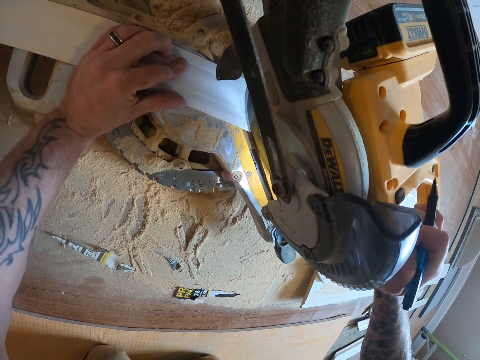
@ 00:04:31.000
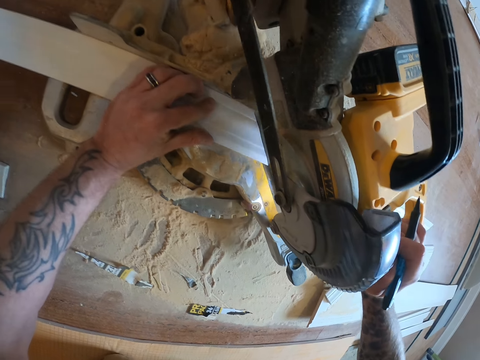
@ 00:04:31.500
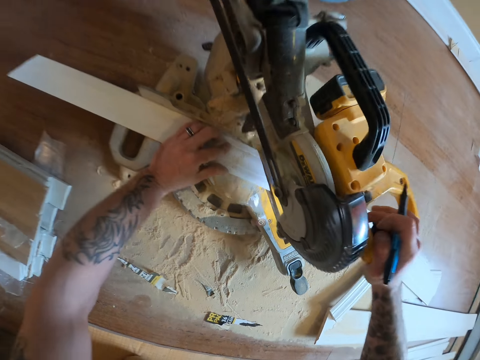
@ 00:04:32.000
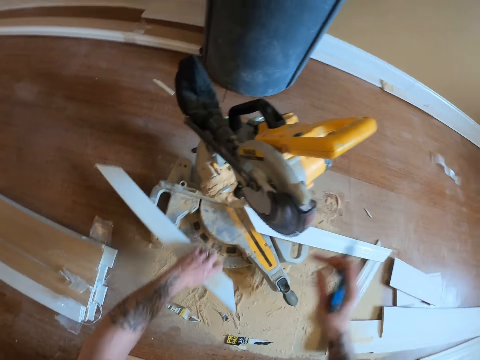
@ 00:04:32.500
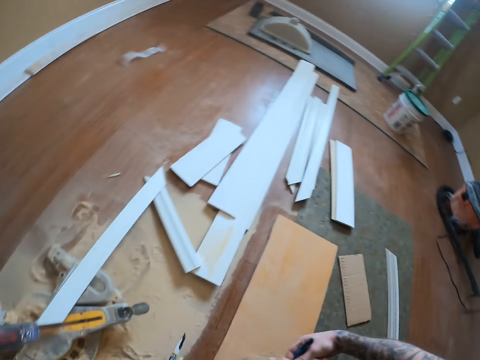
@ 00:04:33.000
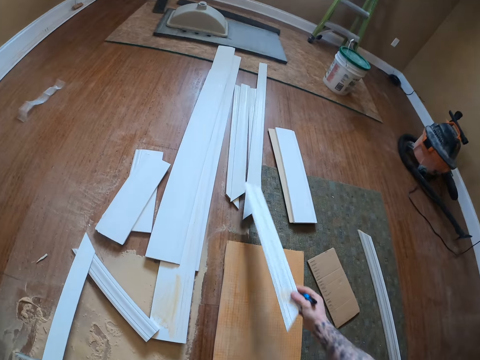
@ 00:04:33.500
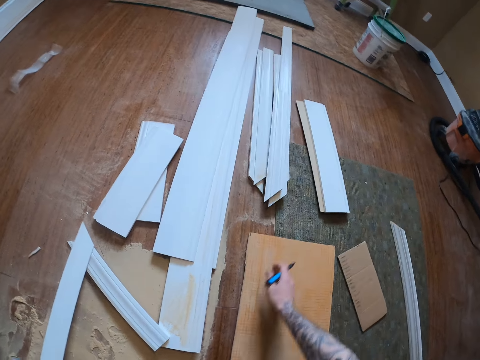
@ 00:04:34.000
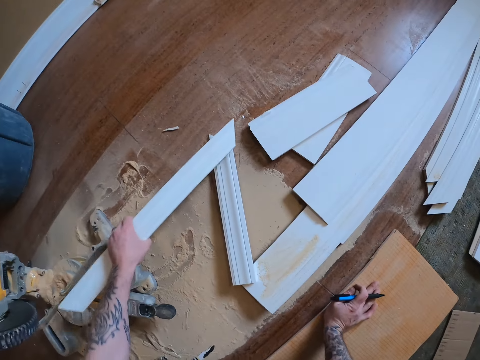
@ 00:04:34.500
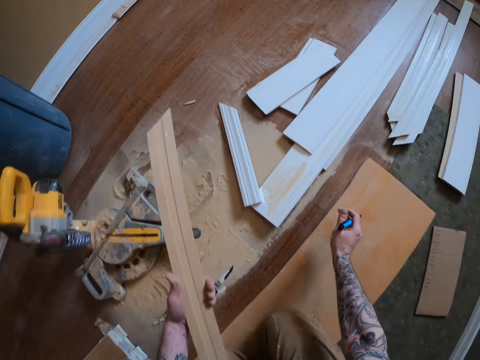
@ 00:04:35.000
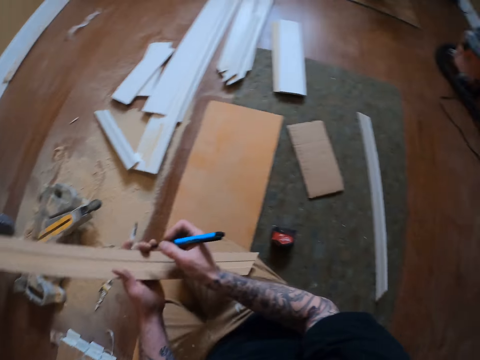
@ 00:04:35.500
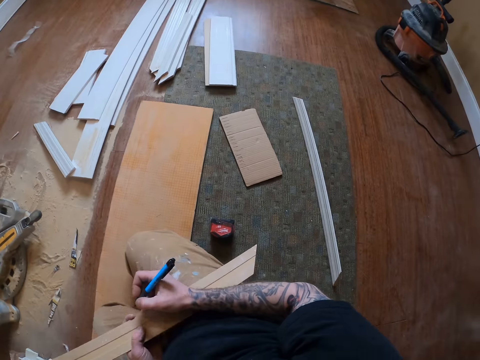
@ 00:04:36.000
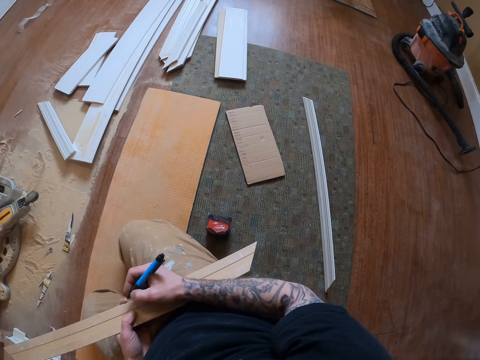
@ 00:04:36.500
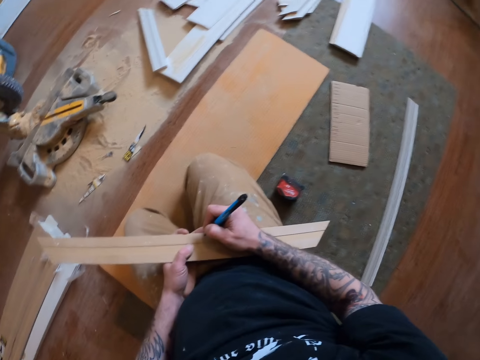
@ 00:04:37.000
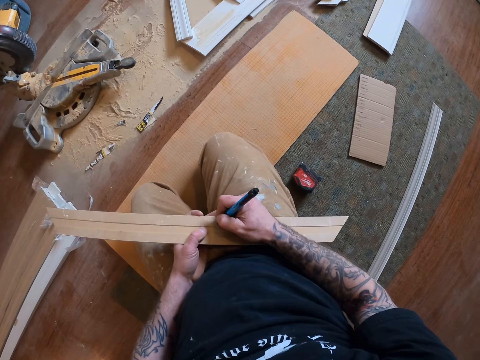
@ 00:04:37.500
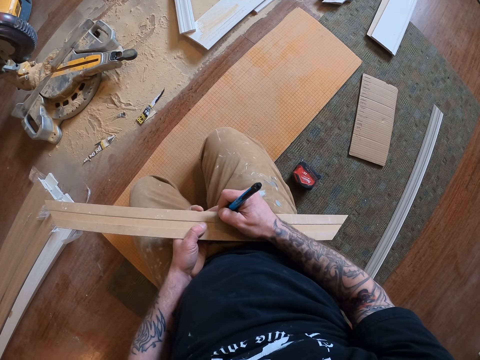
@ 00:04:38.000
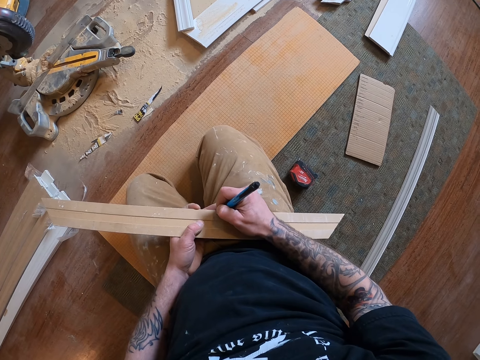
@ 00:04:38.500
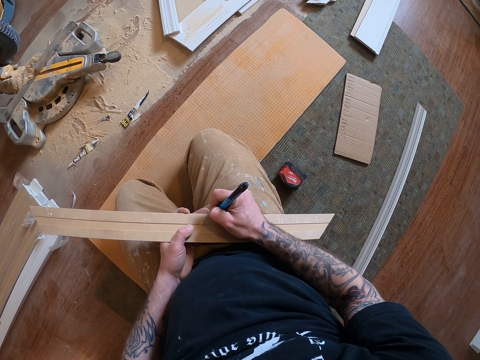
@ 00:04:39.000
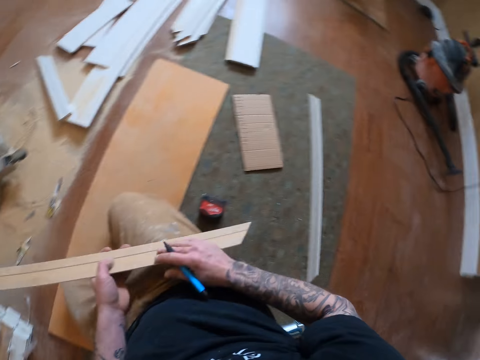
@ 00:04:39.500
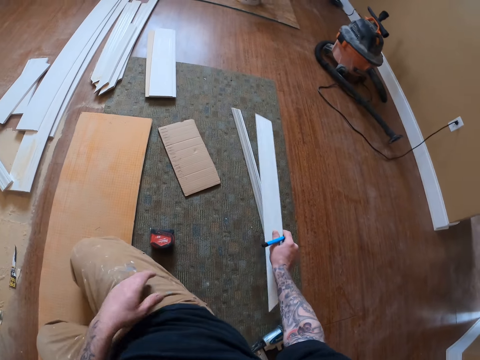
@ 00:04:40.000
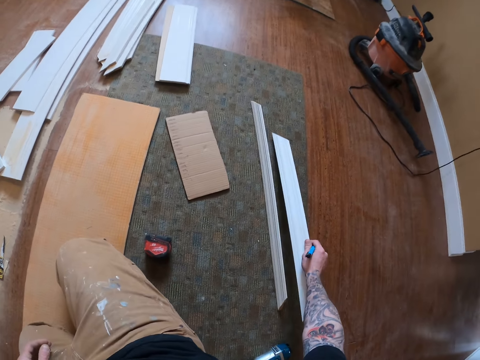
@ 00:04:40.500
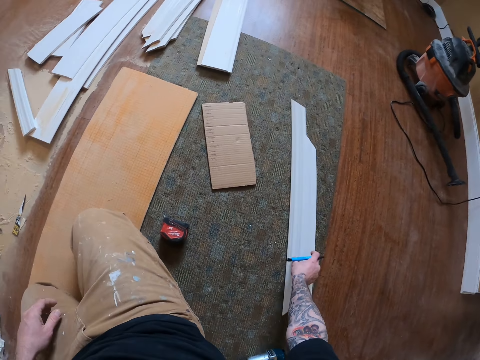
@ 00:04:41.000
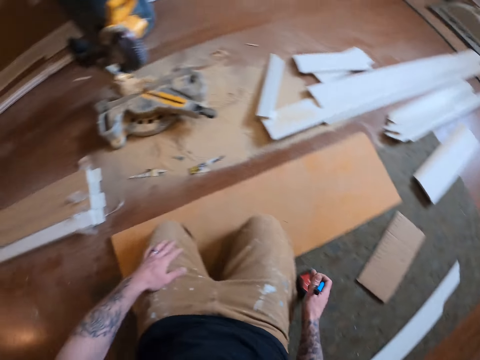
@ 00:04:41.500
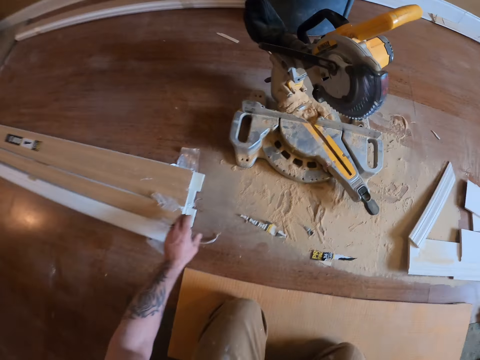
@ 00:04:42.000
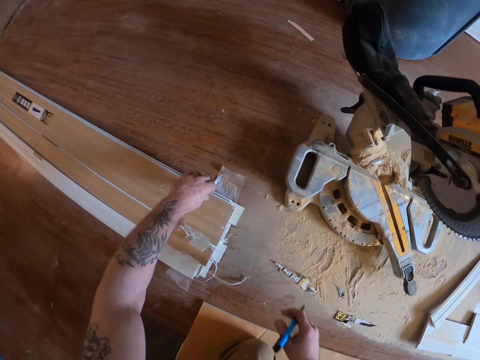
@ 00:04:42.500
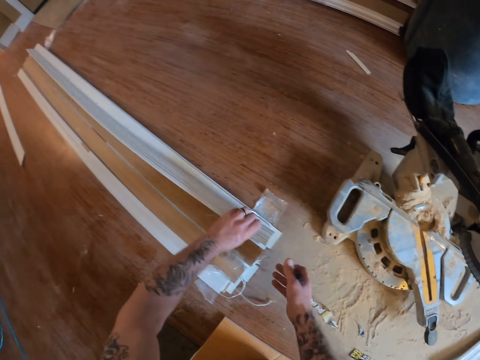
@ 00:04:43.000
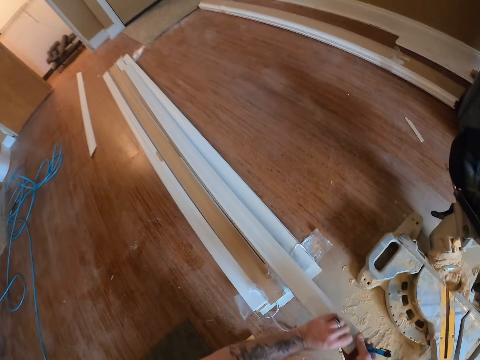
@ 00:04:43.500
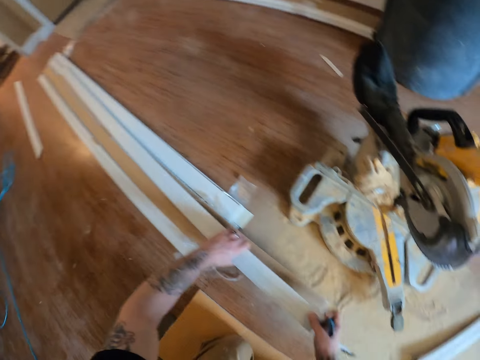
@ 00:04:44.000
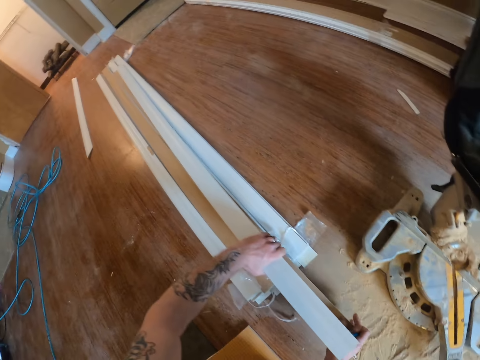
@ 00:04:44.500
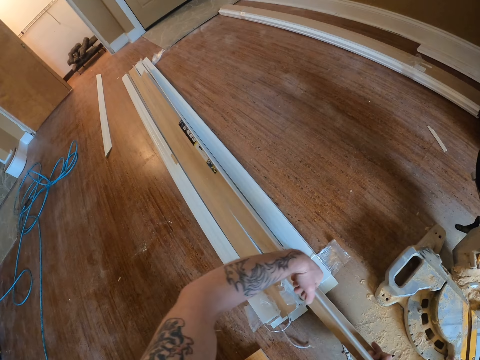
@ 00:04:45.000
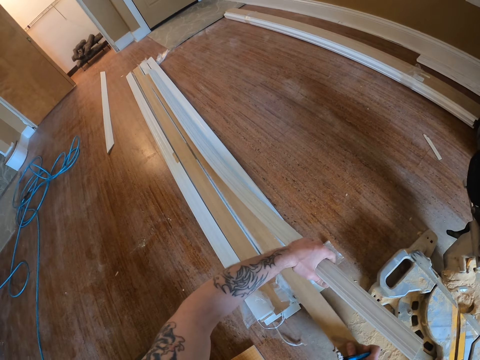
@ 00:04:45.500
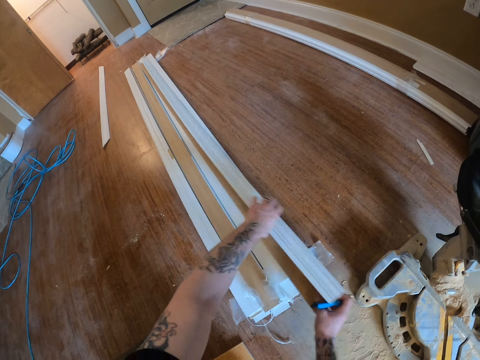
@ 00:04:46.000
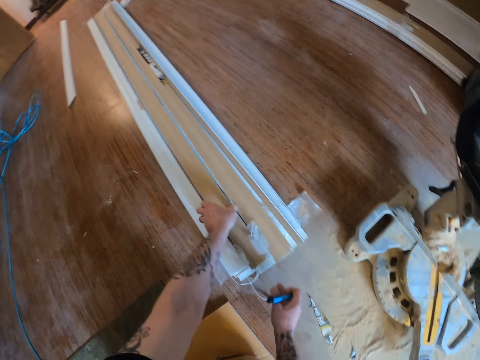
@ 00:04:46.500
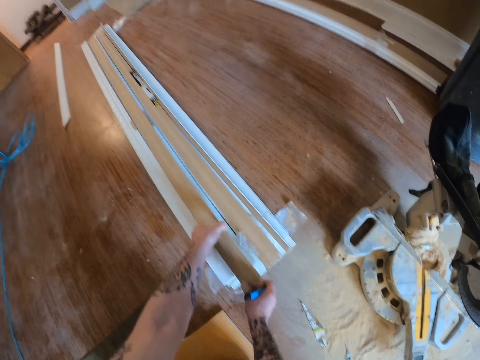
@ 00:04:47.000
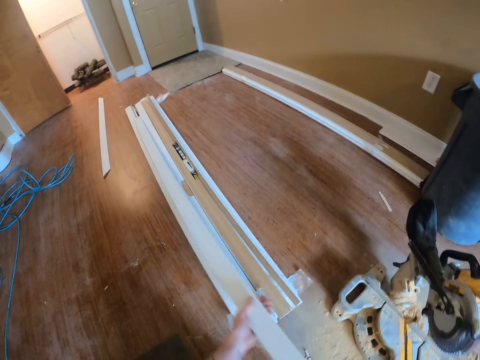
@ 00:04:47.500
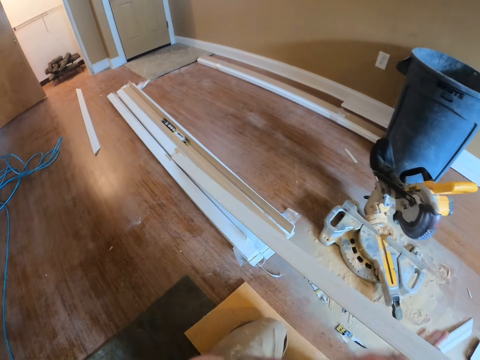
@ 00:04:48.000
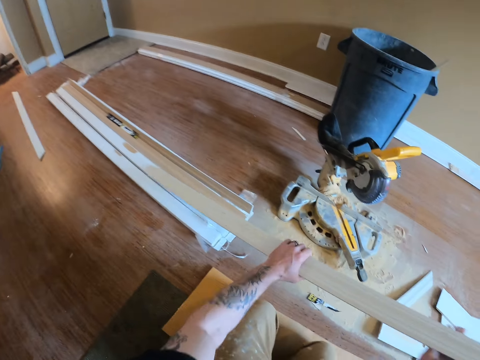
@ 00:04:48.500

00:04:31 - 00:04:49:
The camera wearer cuts the wood piece. They release the handle. They pick a wood piece or skirting board. They put down the wood piece. They pick a wood piece and mark the wood piece with a pen. They put down the wood piece. They pick a skirting board. They pull the wood pieces. They look at the wood planks, push the wood planks, and pull another wood plank.

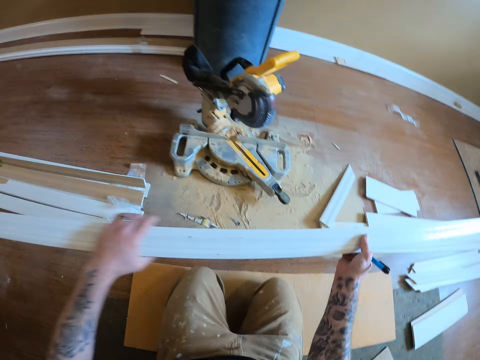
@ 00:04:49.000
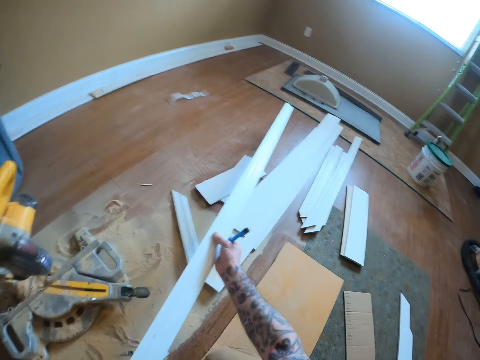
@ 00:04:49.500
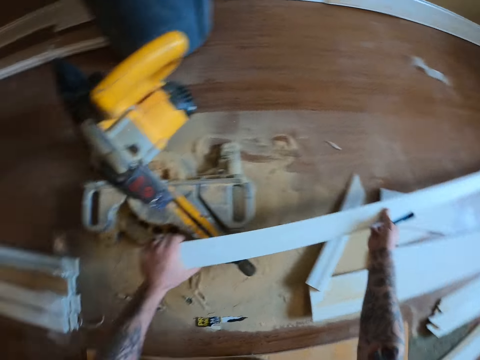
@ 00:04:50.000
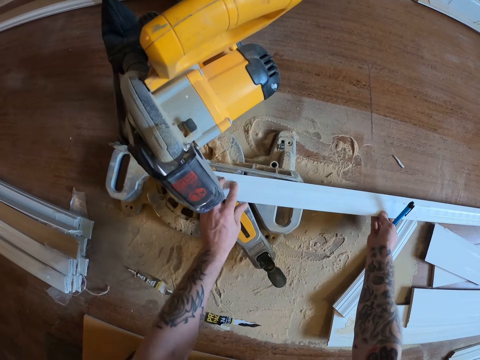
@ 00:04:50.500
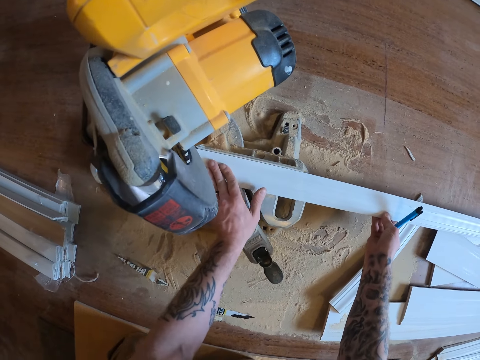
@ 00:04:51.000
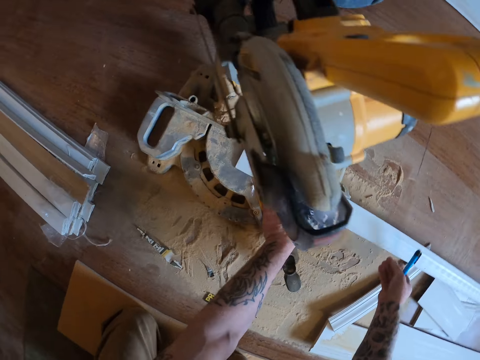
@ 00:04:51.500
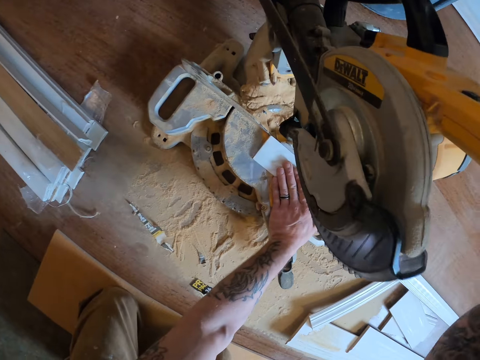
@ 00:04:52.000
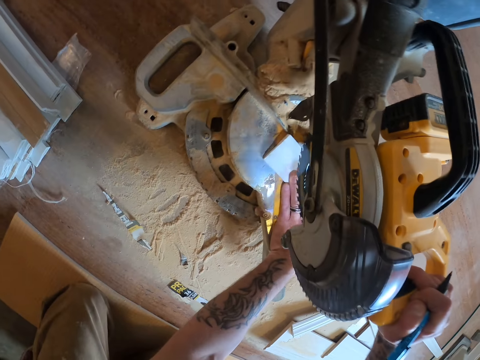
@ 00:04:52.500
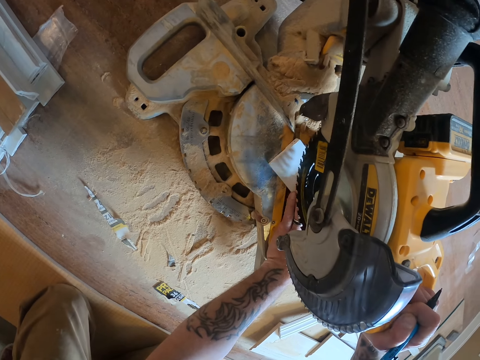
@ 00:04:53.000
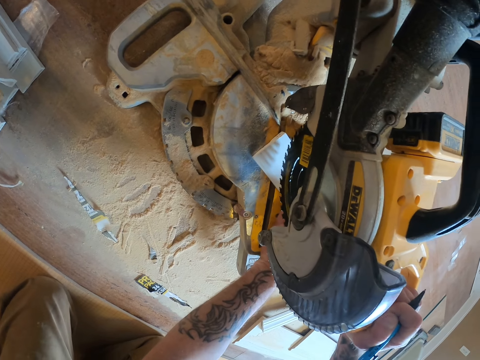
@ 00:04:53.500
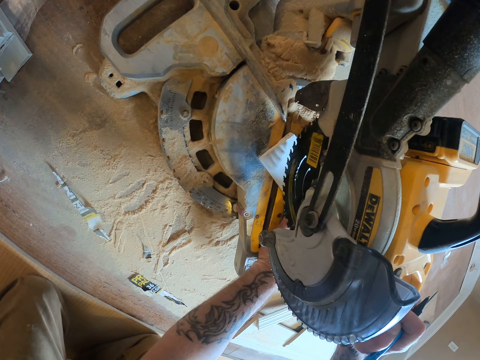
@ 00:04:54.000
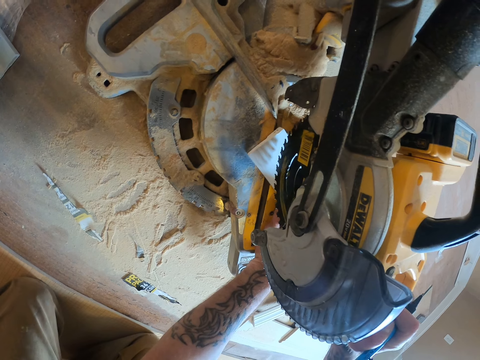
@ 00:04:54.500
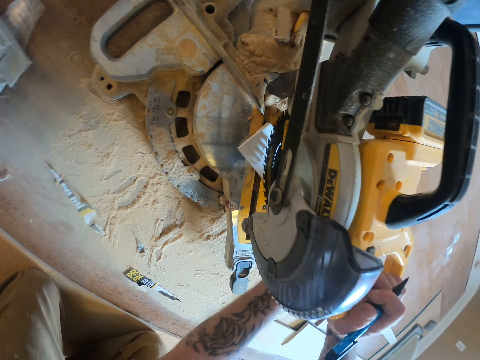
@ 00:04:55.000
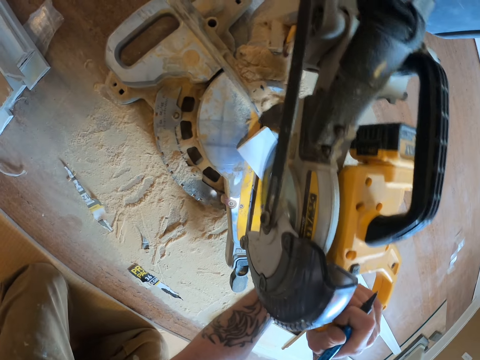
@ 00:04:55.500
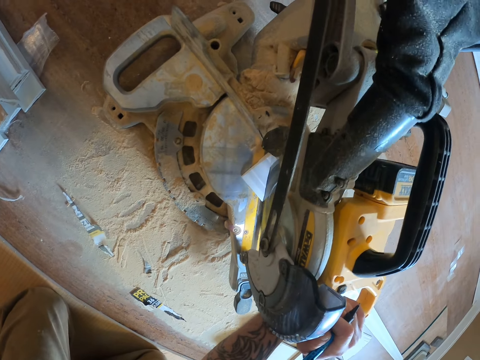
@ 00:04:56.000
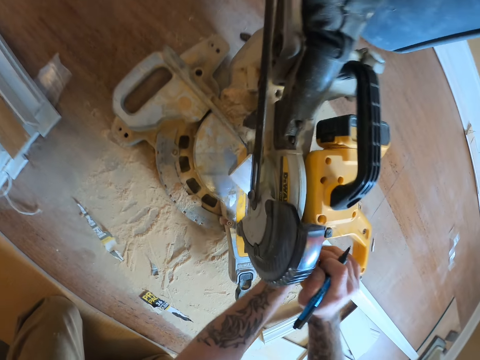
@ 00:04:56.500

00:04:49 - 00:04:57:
The camera wearer puts the wood plank on the circular machine or miter saw. They press down the miter saw, pull the circular saw machine, and cut the wood plank.
